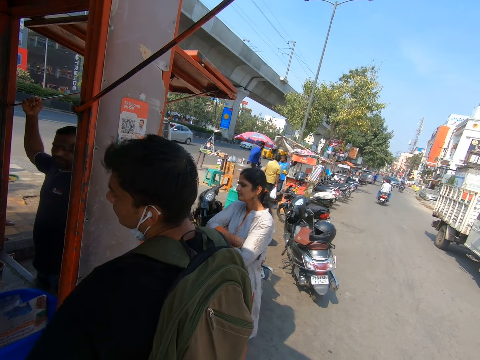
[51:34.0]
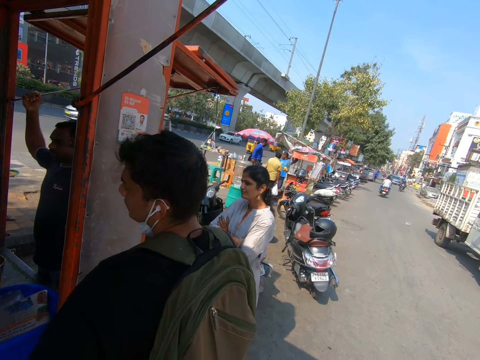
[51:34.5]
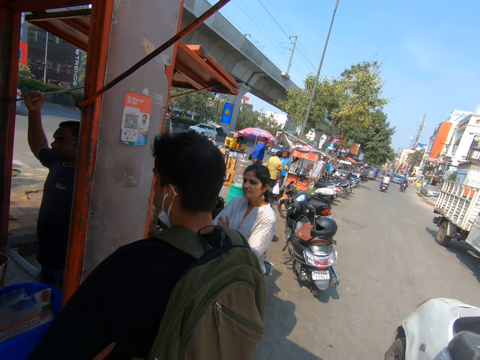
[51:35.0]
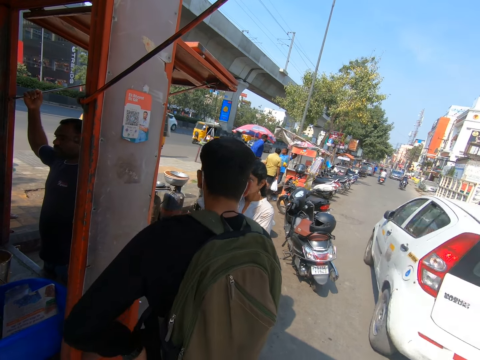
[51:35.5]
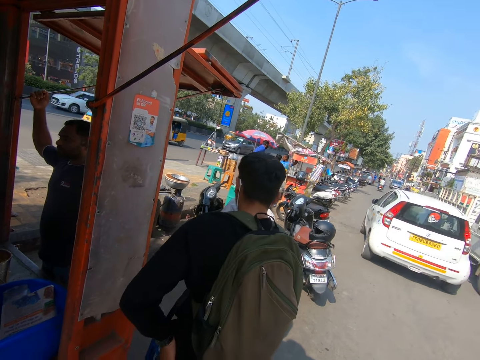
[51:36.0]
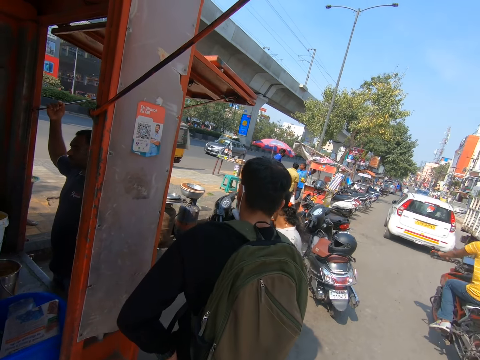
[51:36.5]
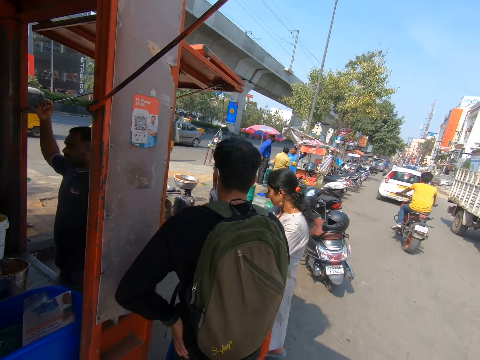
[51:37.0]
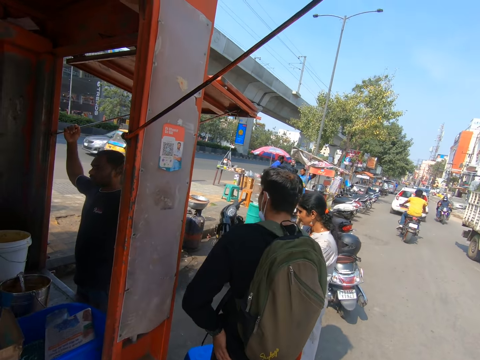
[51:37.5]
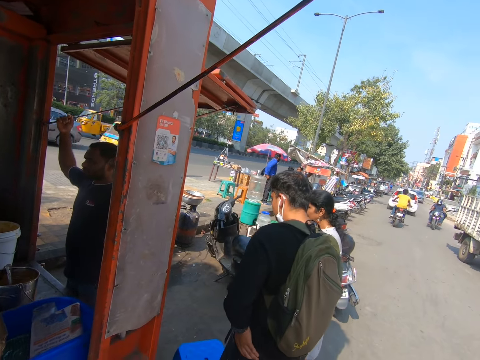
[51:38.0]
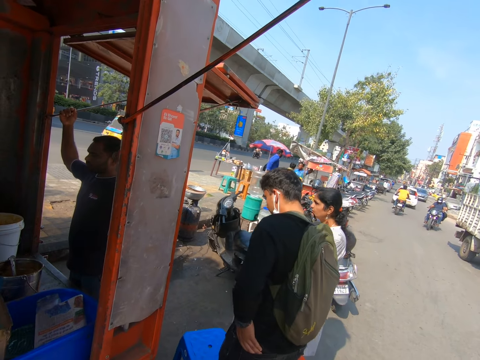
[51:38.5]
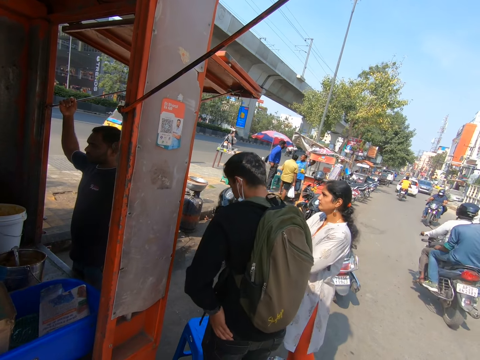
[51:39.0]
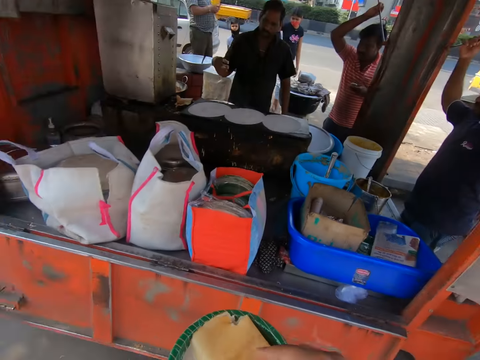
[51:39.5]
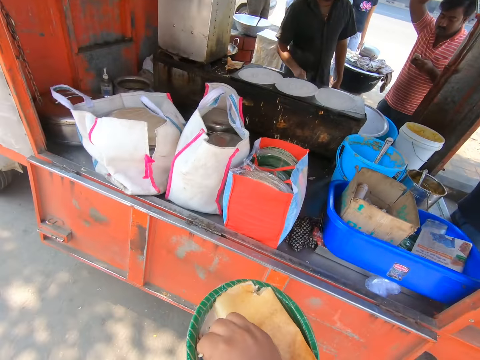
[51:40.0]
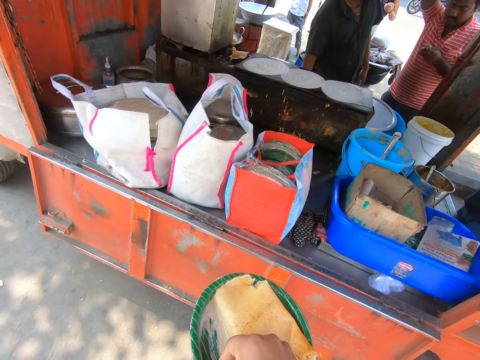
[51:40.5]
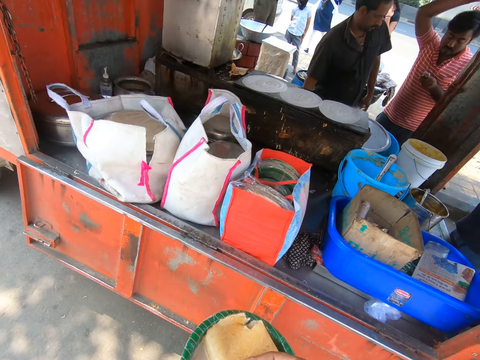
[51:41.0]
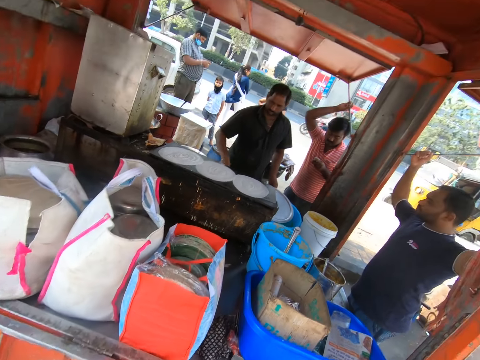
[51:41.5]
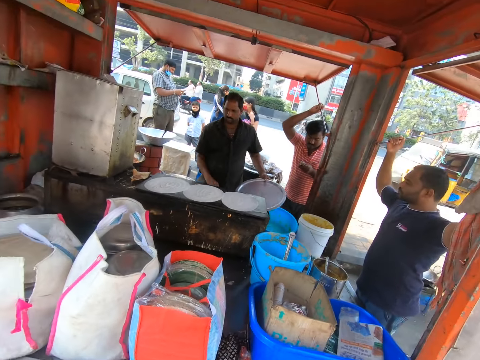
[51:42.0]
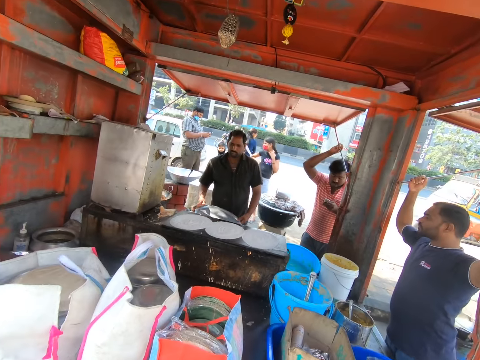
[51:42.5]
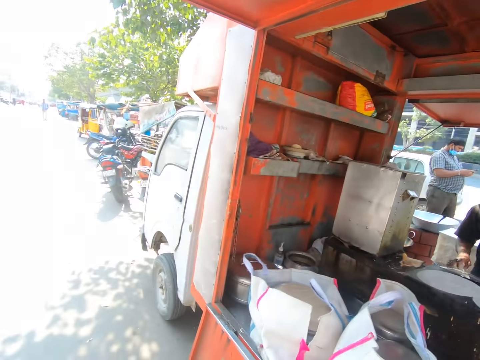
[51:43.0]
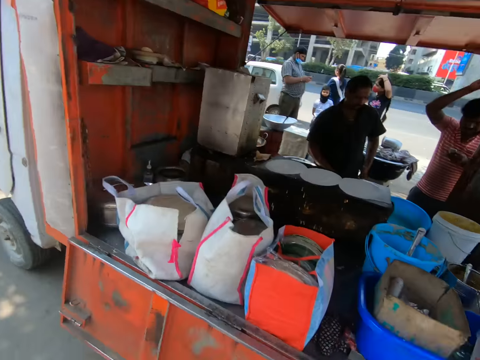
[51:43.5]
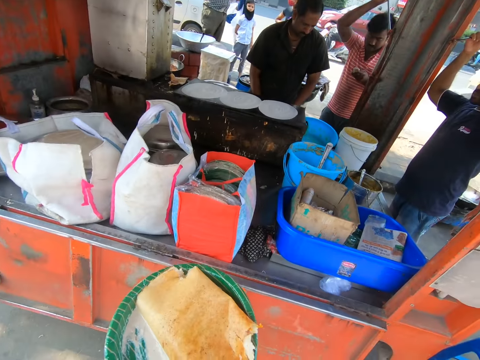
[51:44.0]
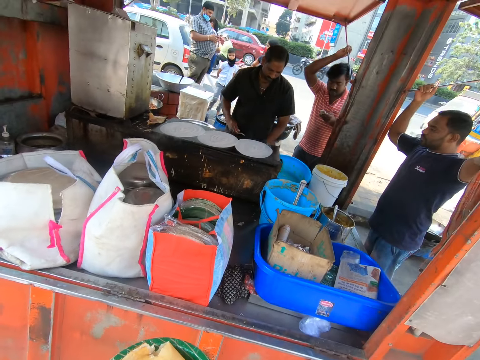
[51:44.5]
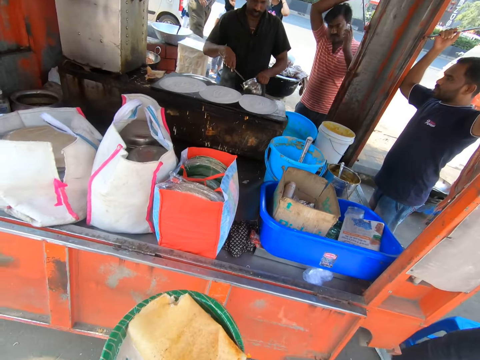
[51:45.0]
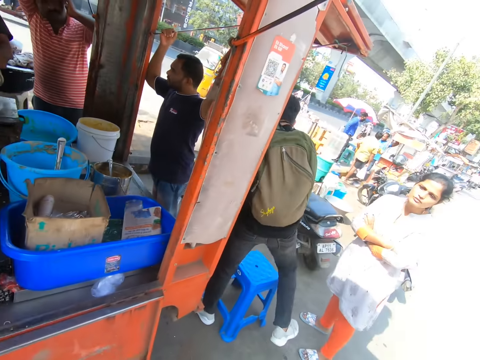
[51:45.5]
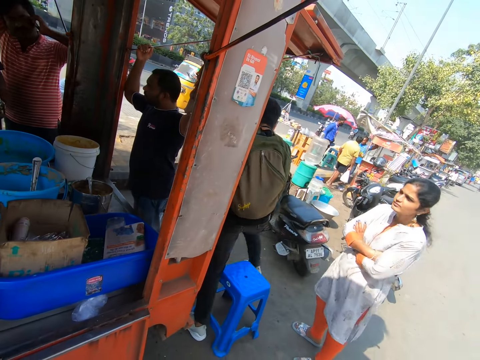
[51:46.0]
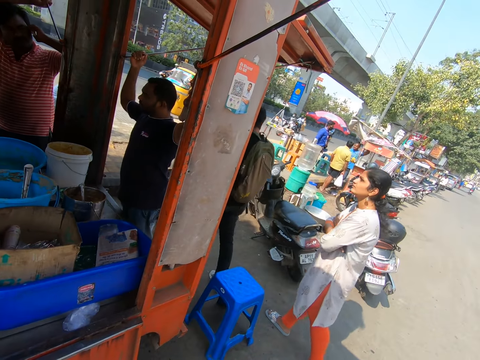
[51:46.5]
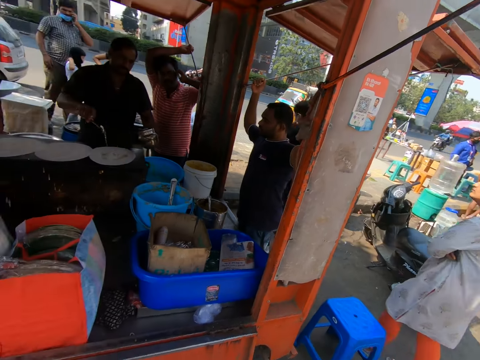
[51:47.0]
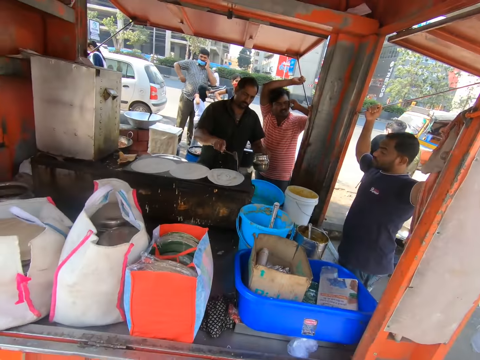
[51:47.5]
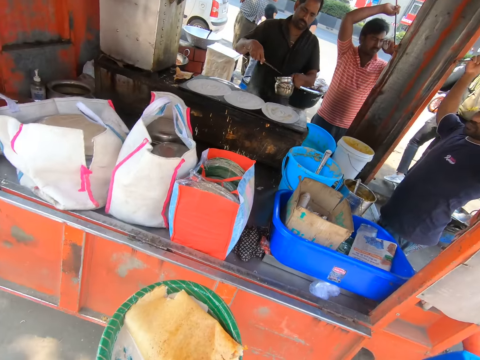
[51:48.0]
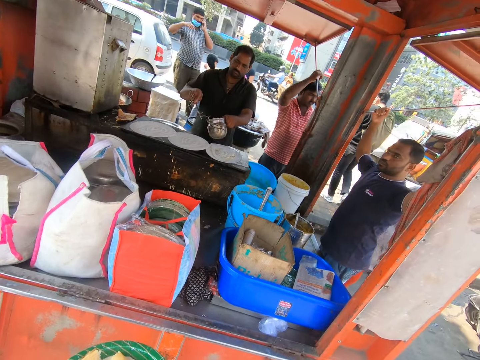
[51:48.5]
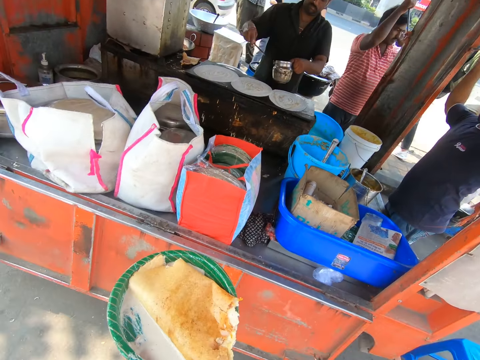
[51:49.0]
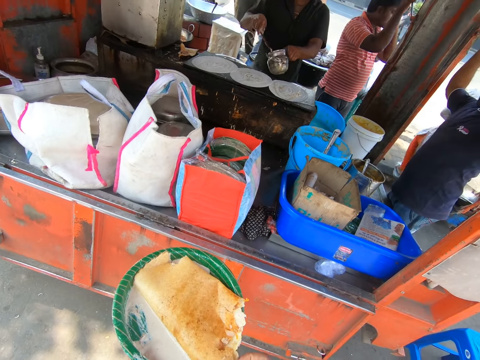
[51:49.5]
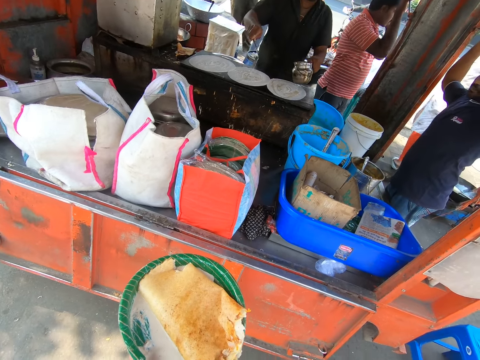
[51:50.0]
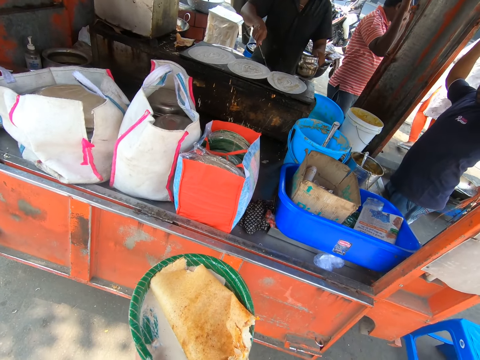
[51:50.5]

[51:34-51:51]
A man drops the cup in his right hand into the pot. The camera wearer eats. The man moves the lid of the pot on the bucket on the counter to the pot with his hands. The camera wearer looks around. The man picks up a spoon in a bowl in his left hand with his right hand, picks up the bowl on the counter with his left hand, and pours the cream in the spoon in his right hand on the karam dosa on the gas cooker. He packs some cream from the bowl in his left hand with his right hand and pours the cream in the spoon in his right hand on the karam dosa on the gas cooker again.

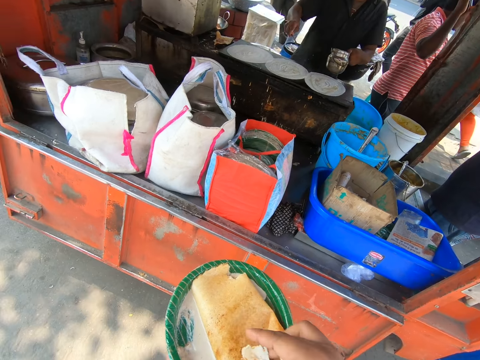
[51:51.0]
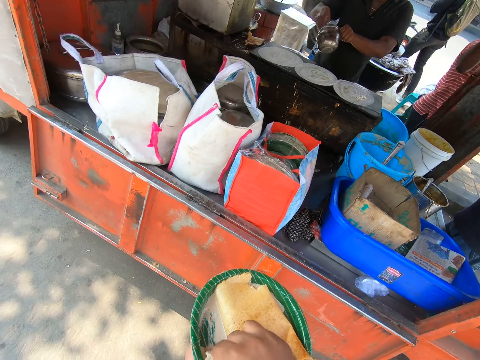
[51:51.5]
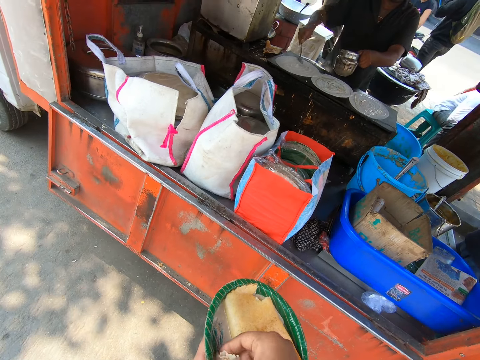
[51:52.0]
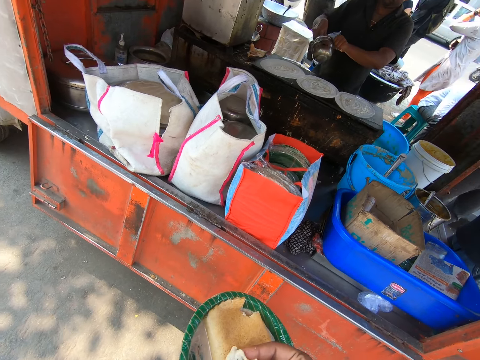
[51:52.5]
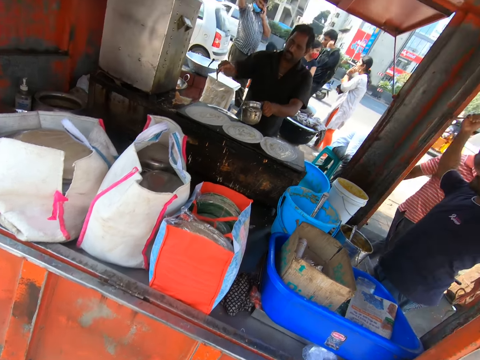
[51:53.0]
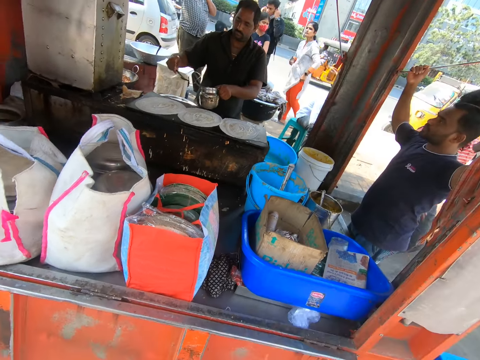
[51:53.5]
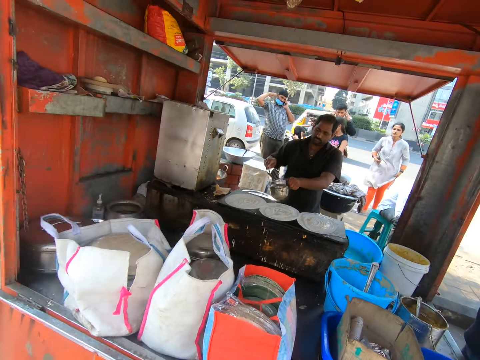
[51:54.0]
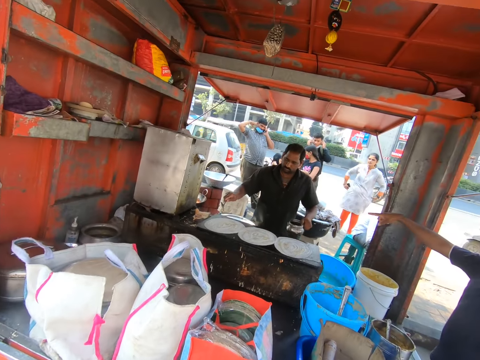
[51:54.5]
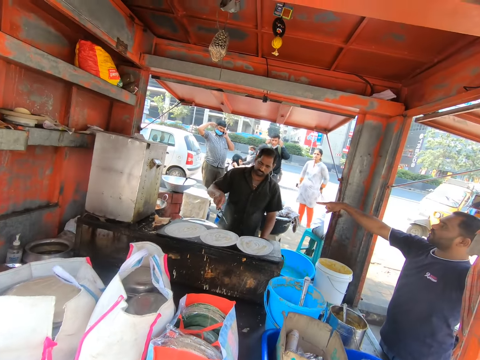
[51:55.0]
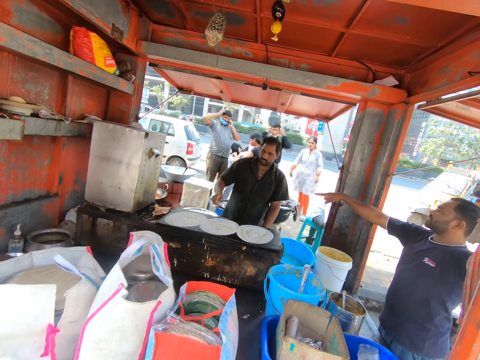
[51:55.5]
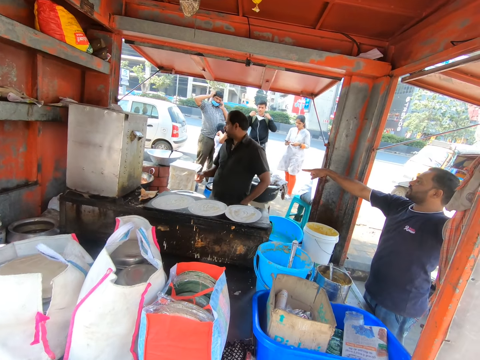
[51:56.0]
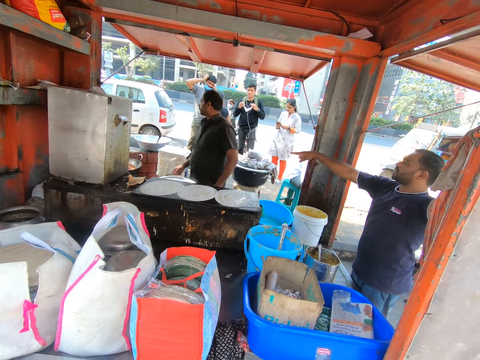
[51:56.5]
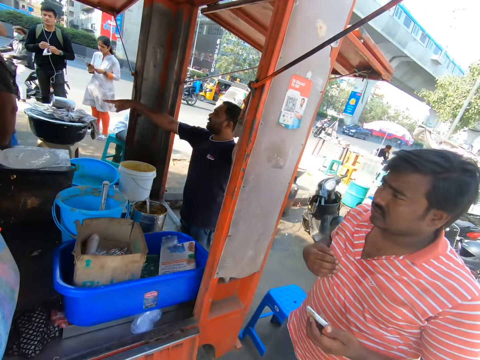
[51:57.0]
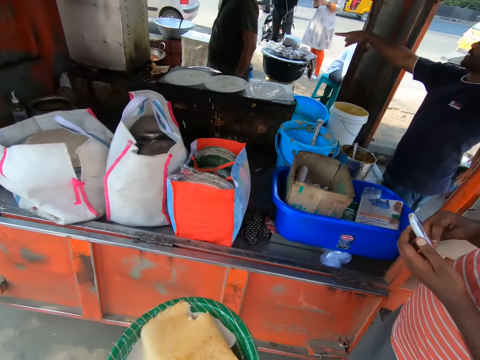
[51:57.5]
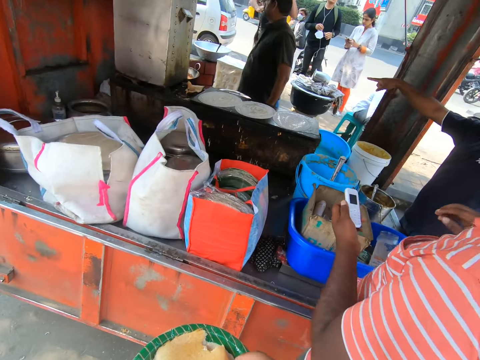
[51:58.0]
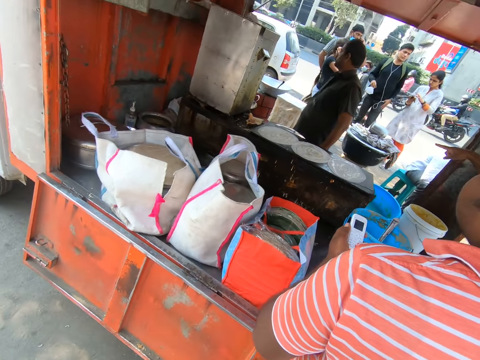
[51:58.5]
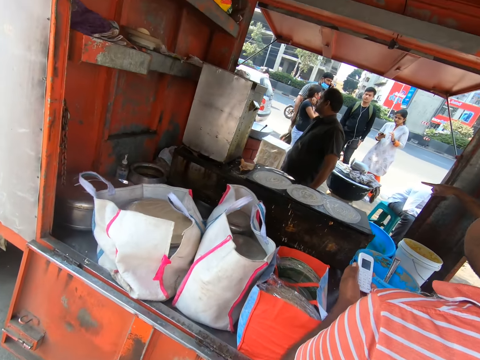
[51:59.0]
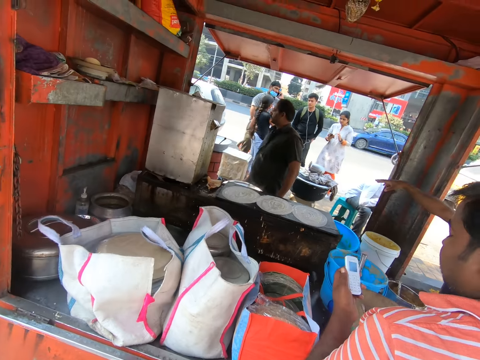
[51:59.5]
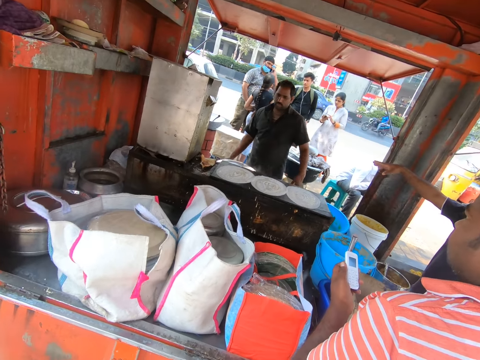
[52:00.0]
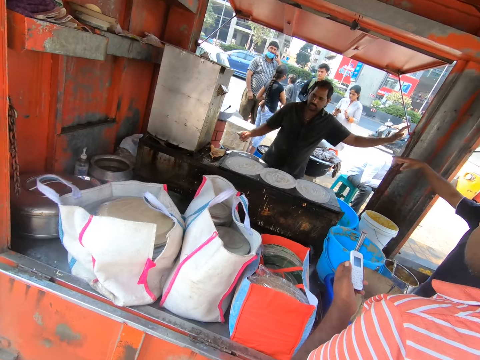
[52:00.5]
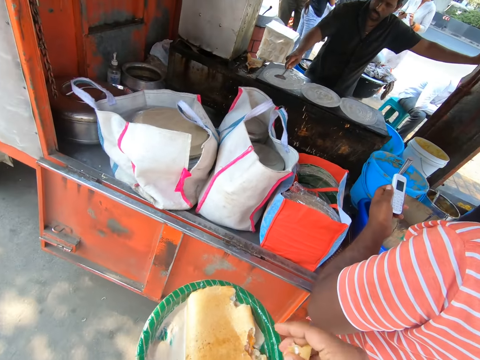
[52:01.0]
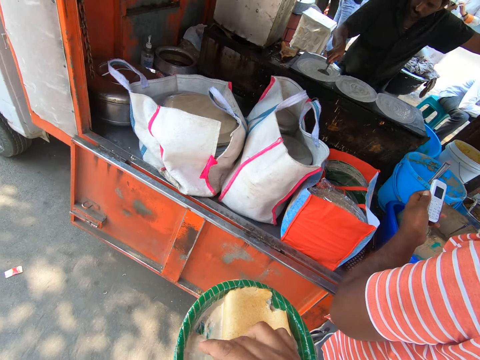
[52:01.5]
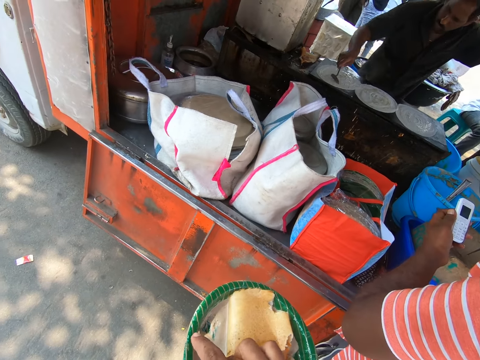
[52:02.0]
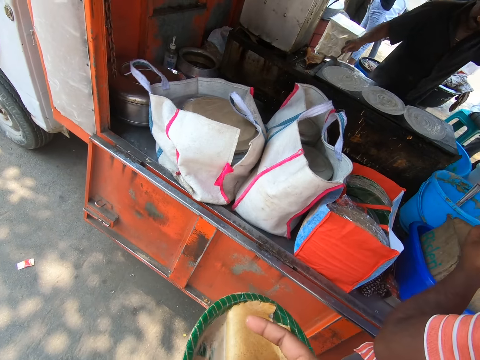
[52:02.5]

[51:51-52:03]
The camera wearer eats. A man packs some cream from the bowl in his left hand with his right hand and pours the cream in the spoon in his right hand on the karam dosa on the gas cooker. He packs some cream from the bowl in his left hand with his right hand and pours the cream in the spoon in his right hand on the karam dosa on the gas cooker again. A person communicates to another person. The man drops the bowl in his left hand on the counter and drops the spoon in his right hand on the pot on the counter. Another man holds a phone in his left hand. The first man spreads the cream on the karam dosa on the gas cooker with the spoon in his right hand.
